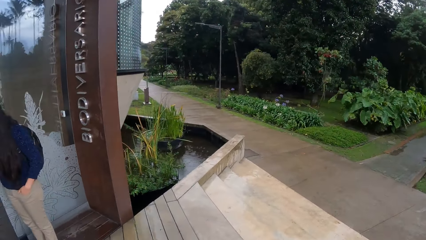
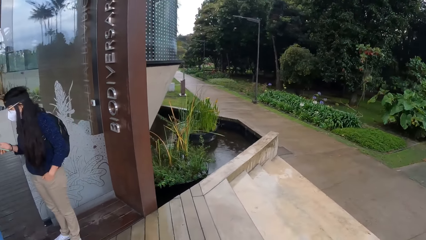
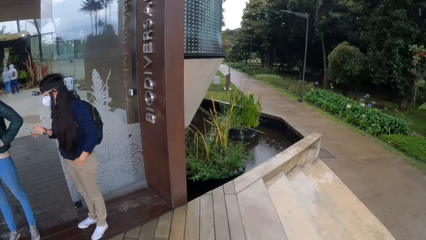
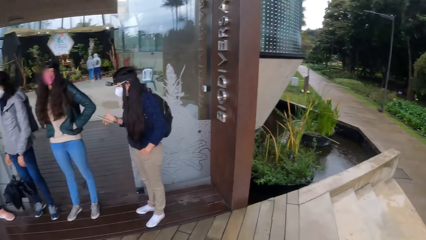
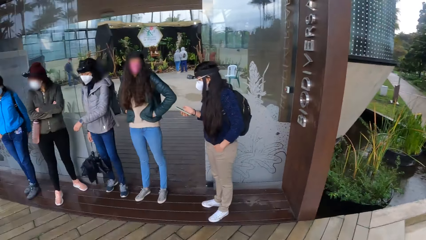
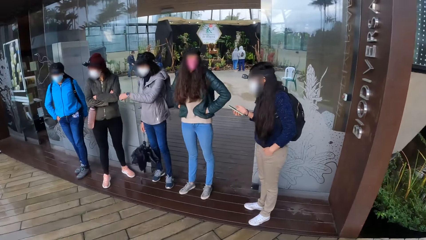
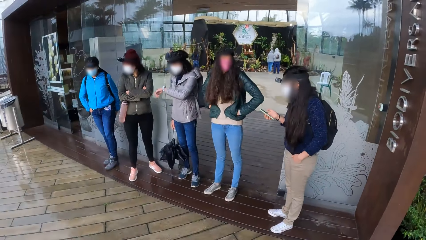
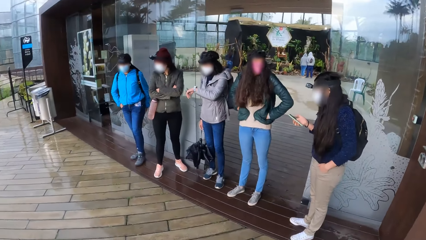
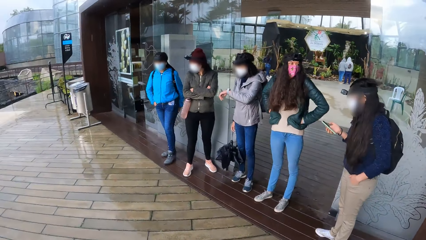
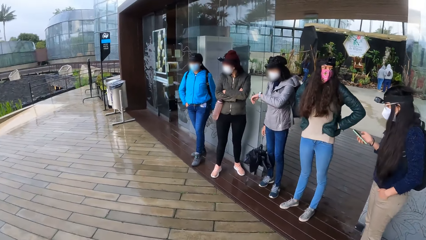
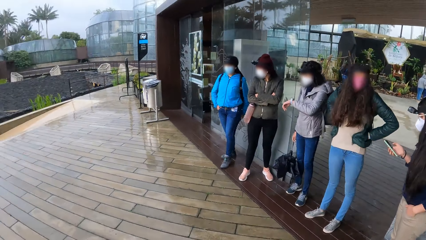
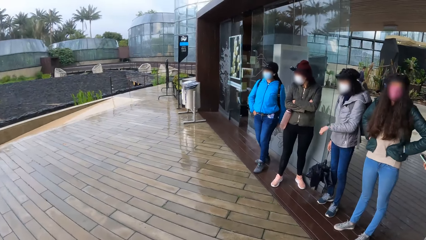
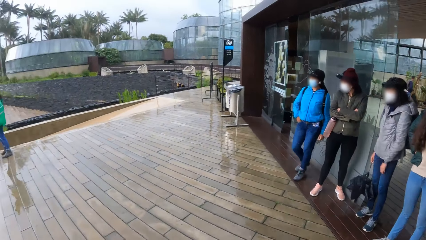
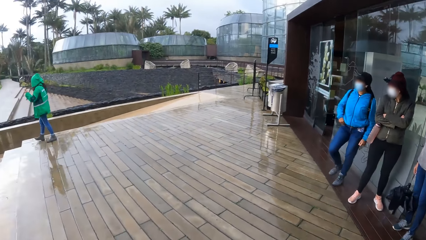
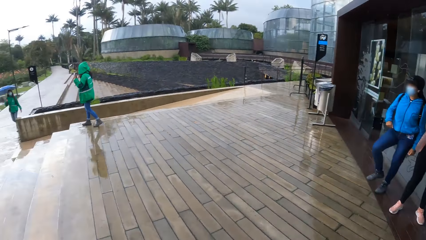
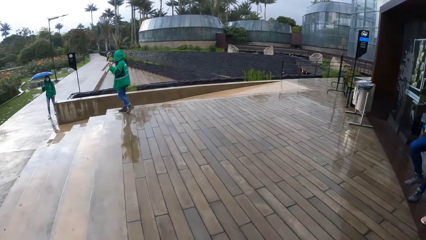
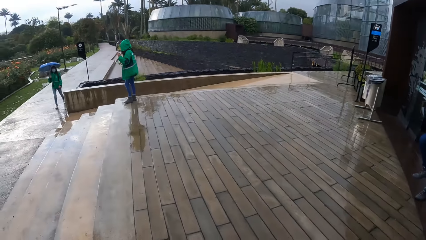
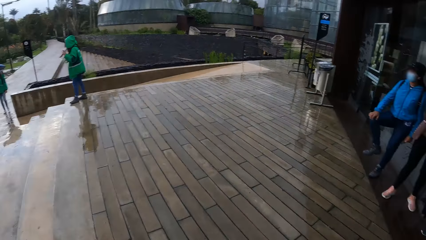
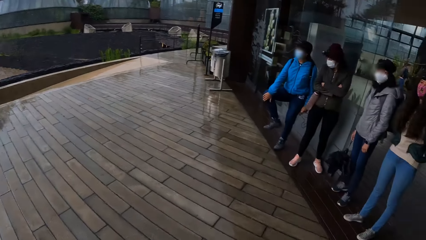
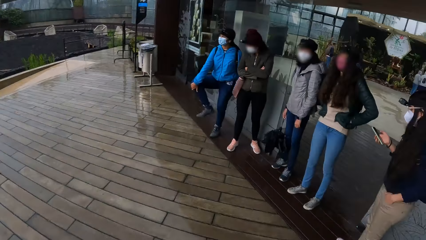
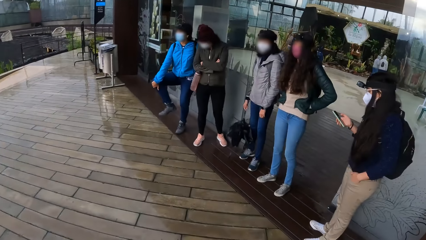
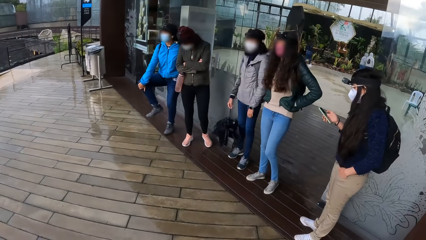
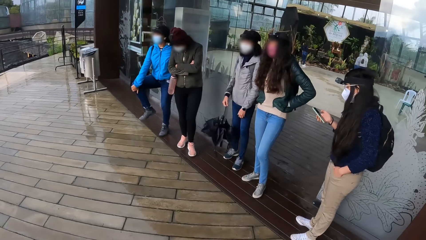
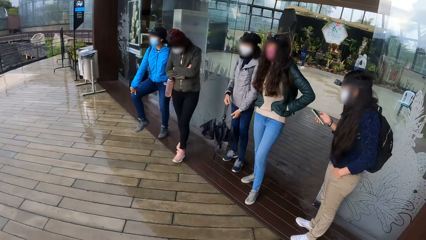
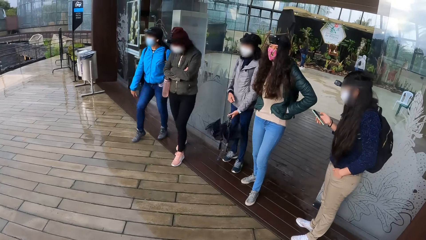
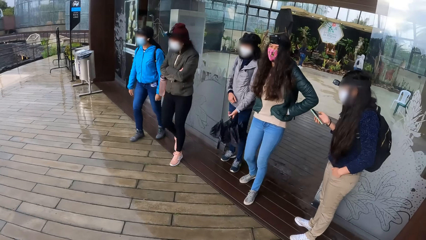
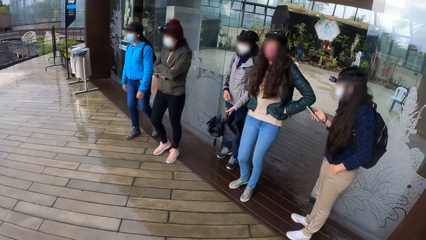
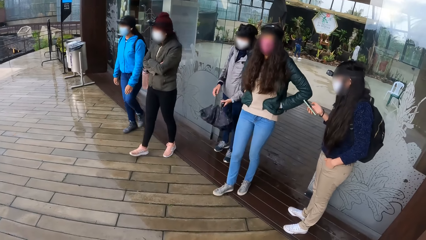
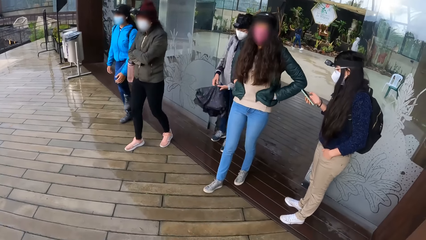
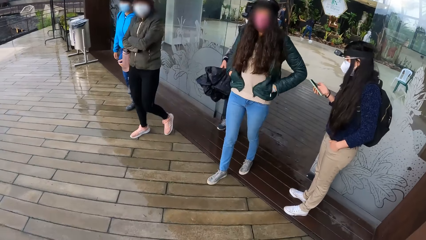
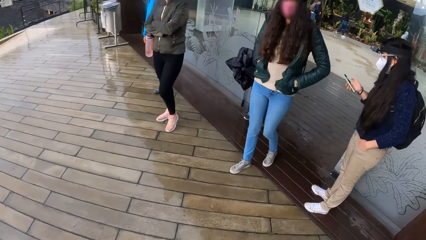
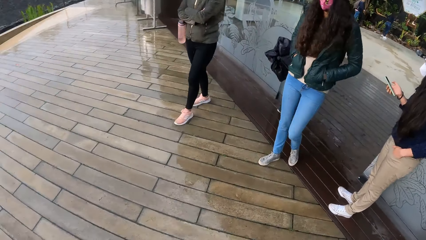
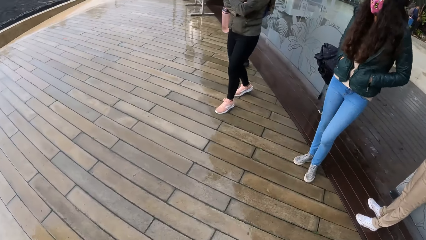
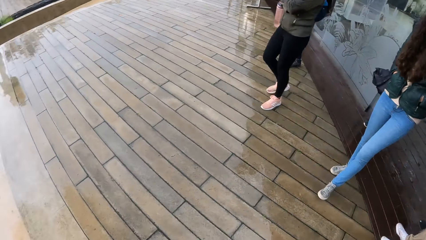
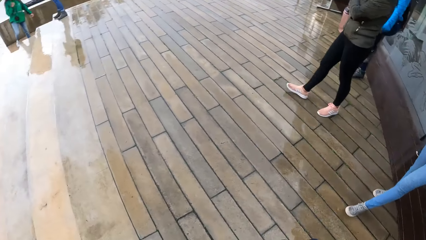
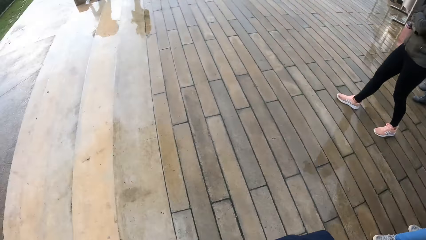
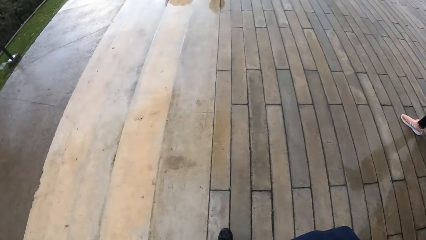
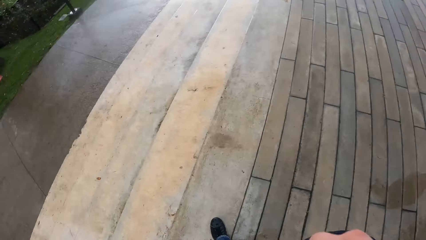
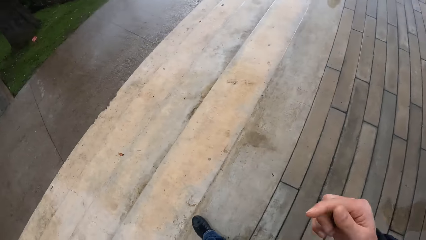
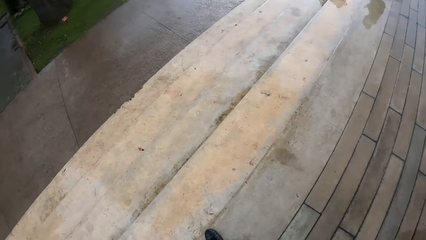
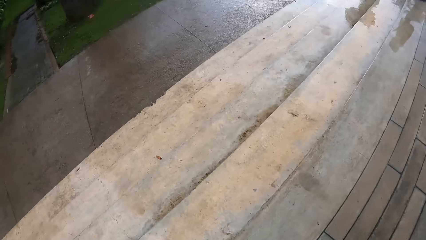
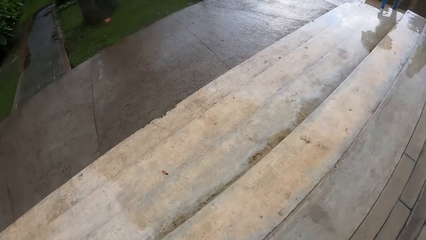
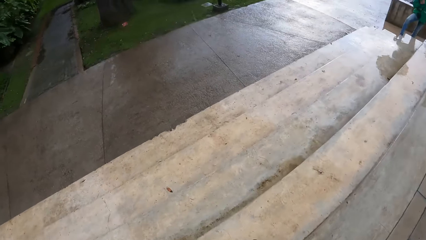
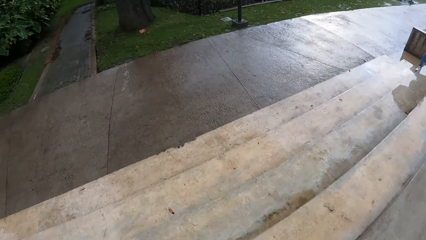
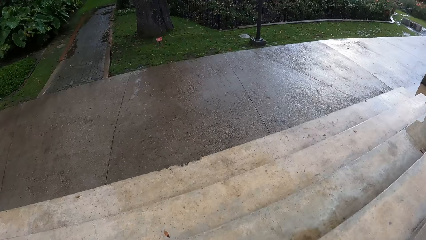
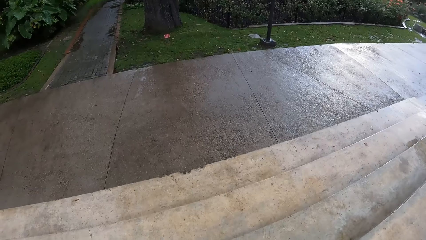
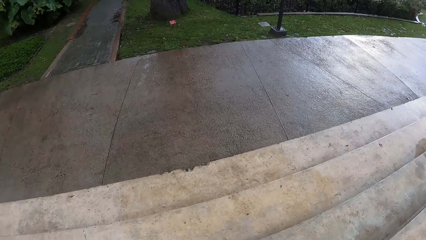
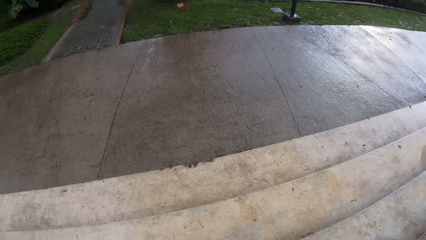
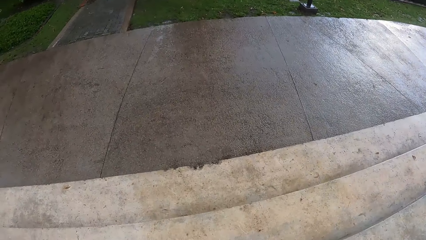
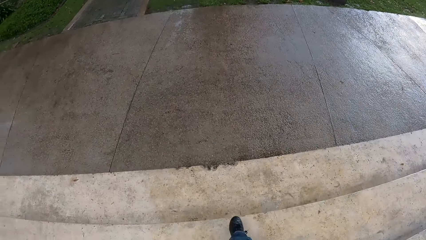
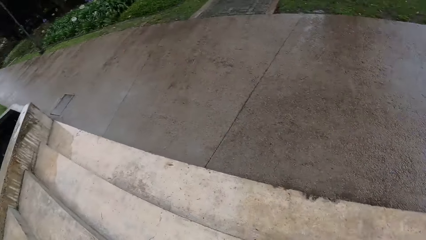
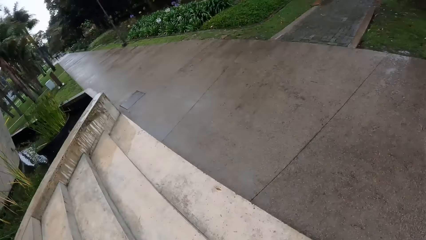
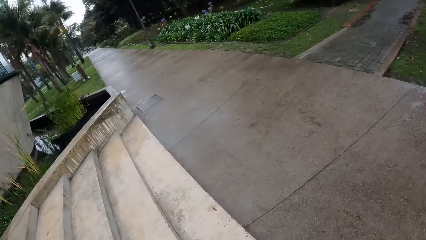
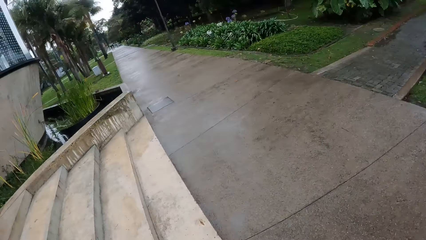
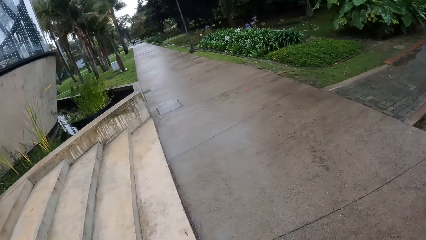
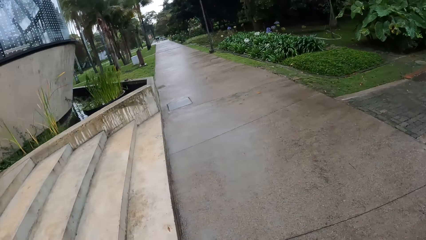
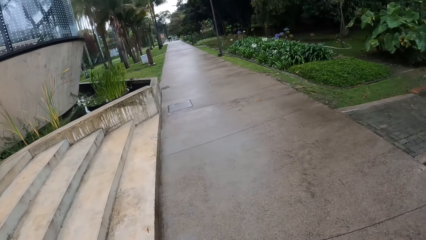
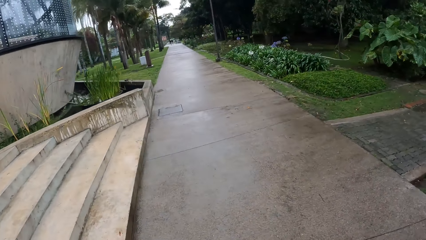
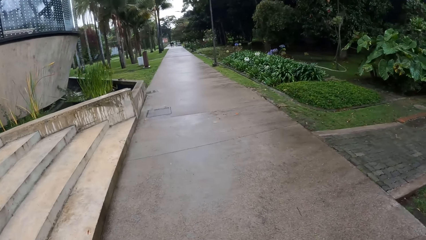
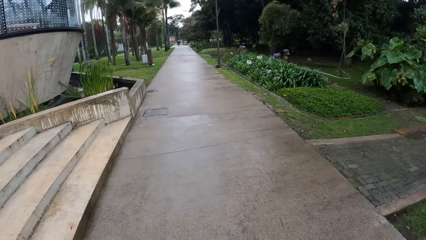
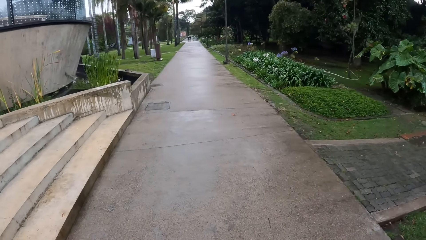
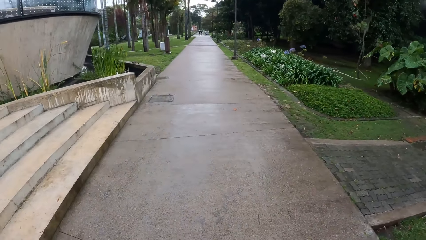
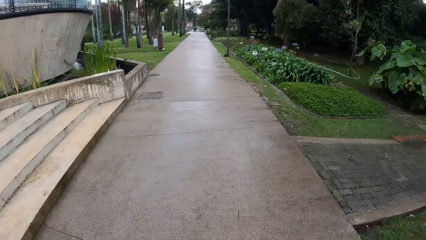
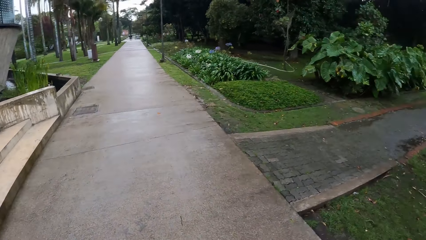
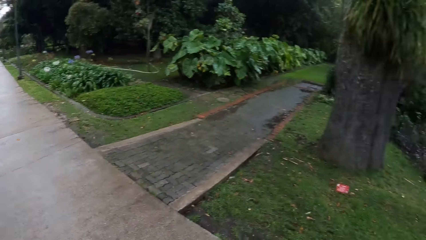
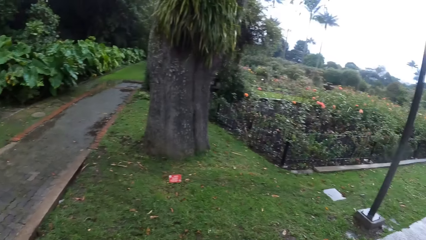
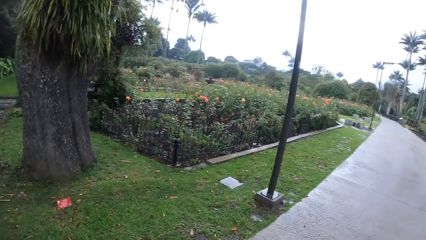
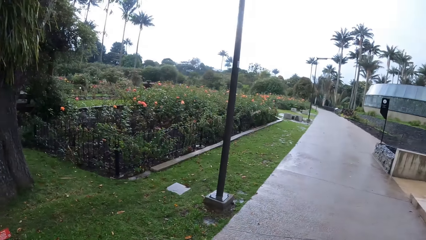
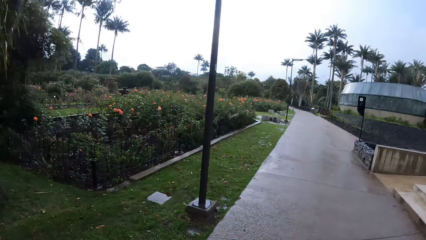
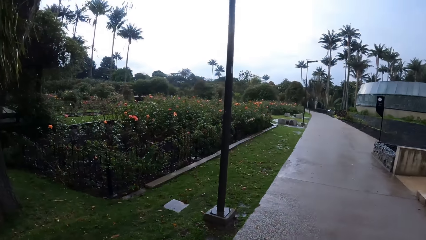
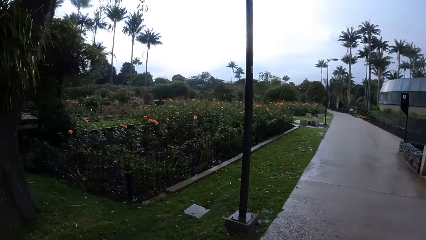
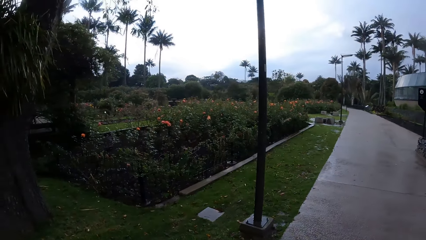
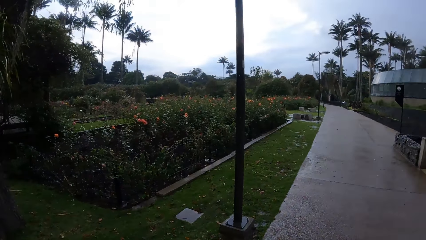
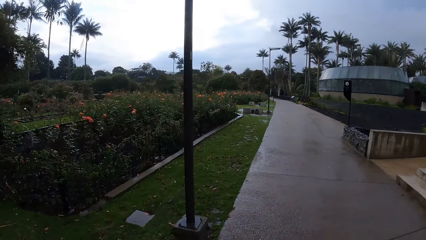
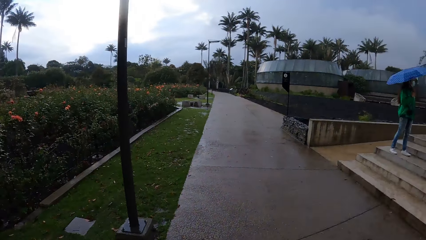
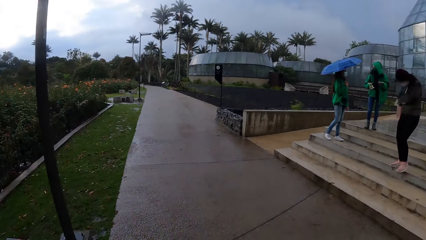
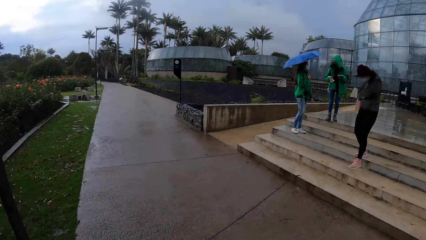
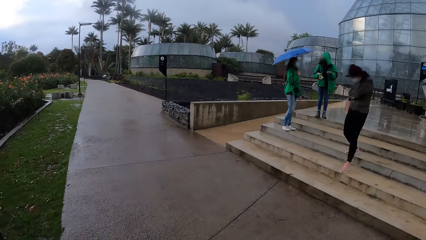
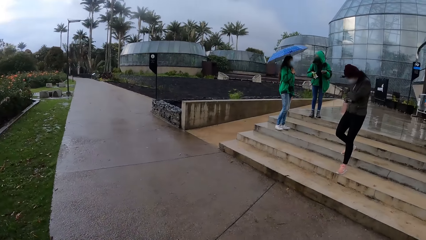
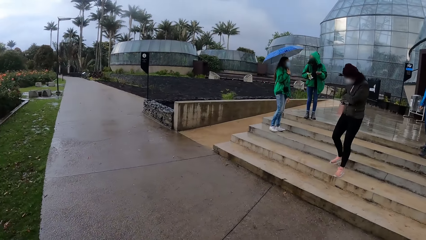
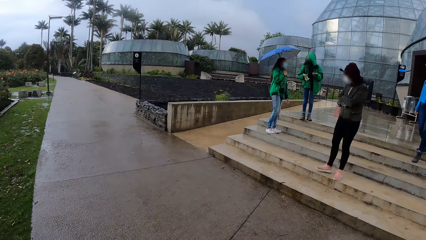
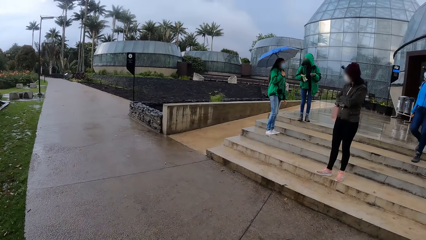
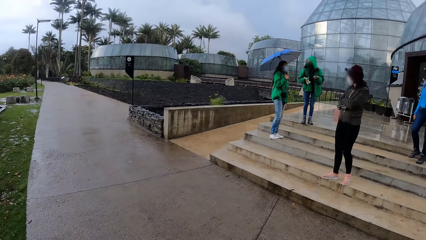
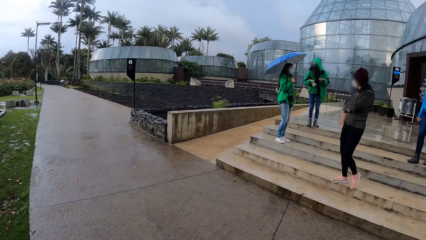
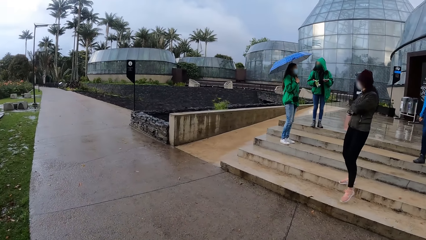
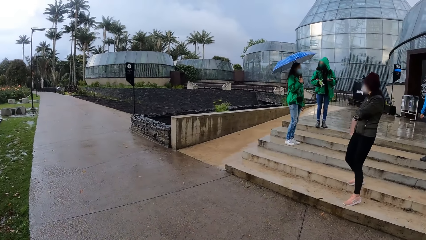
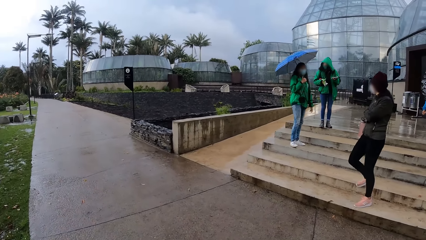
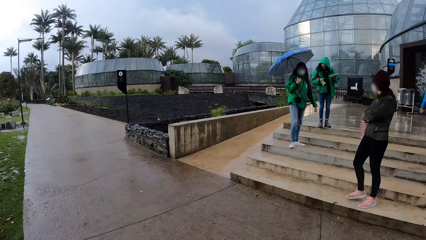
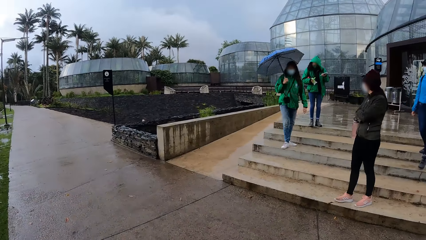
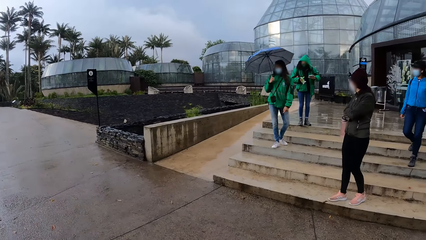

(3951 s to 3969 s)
A woman uses the phone. Another woman walks towards a third woman. The camera wearer moves around. Three more women move around. Another woman holds an umbrella in her right hand with both hands. The camera wearer moves around. They walk down stairs to a pavement. Another woman walks down the stairs. Yet another woman walks down the stairs.
